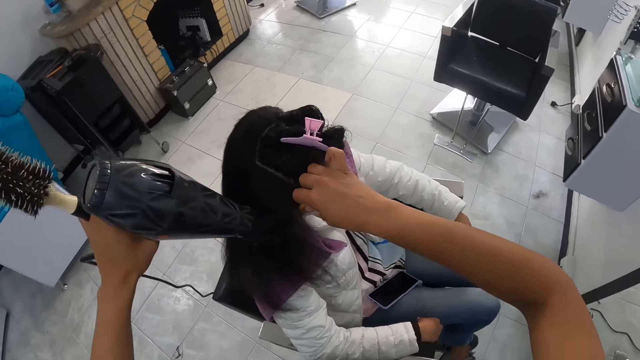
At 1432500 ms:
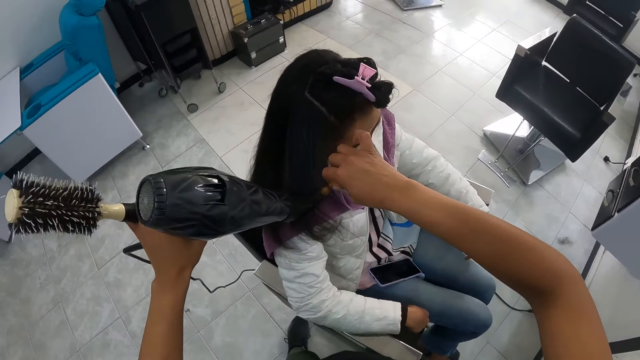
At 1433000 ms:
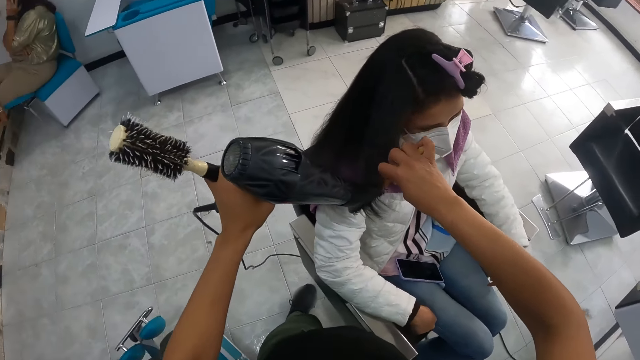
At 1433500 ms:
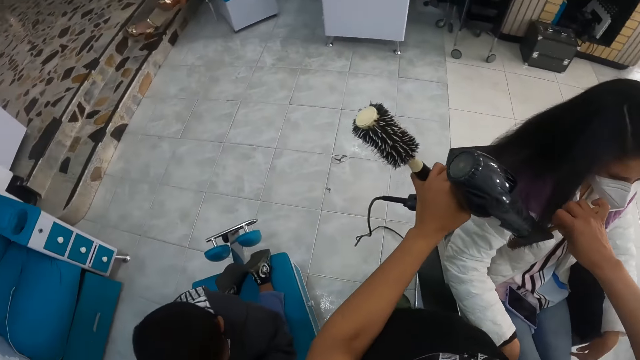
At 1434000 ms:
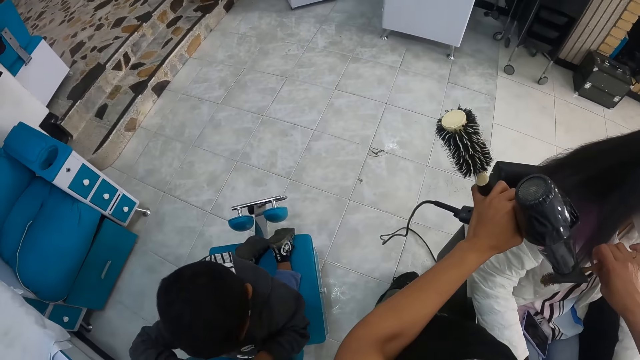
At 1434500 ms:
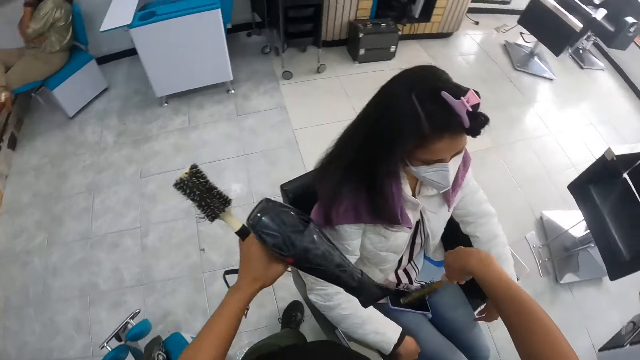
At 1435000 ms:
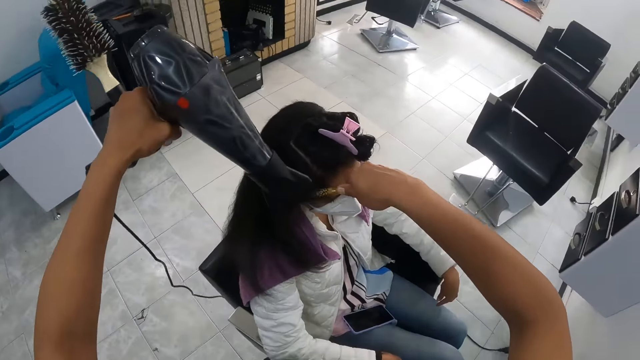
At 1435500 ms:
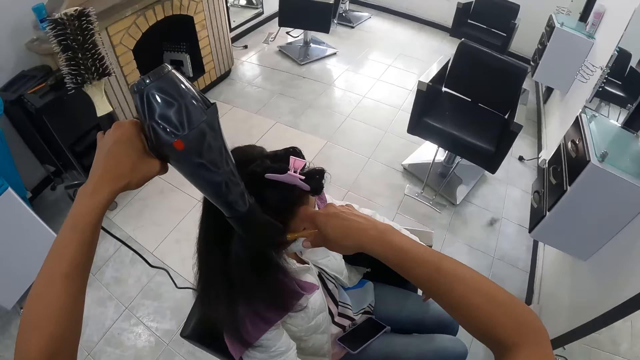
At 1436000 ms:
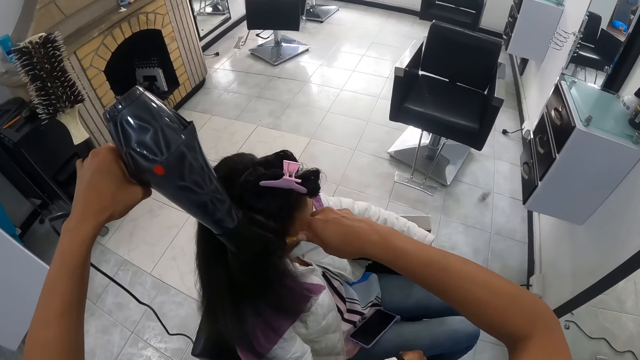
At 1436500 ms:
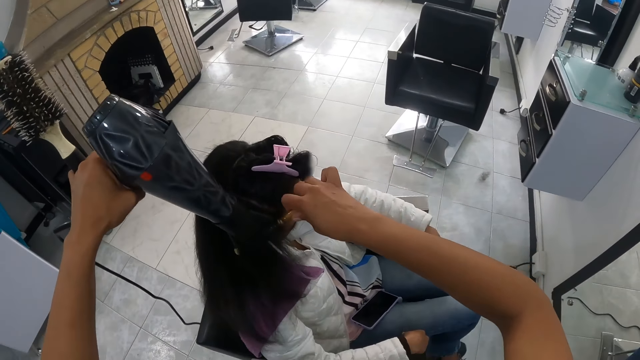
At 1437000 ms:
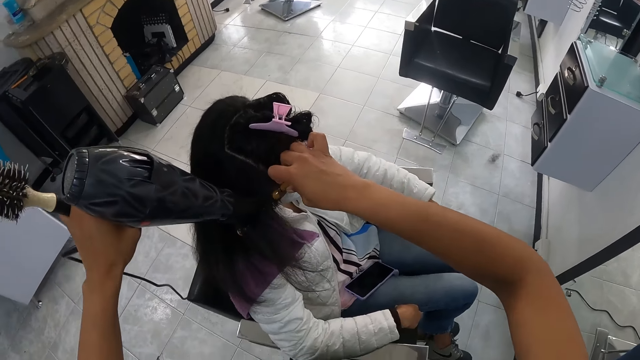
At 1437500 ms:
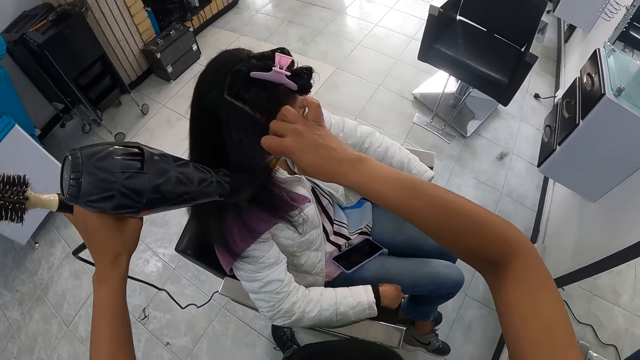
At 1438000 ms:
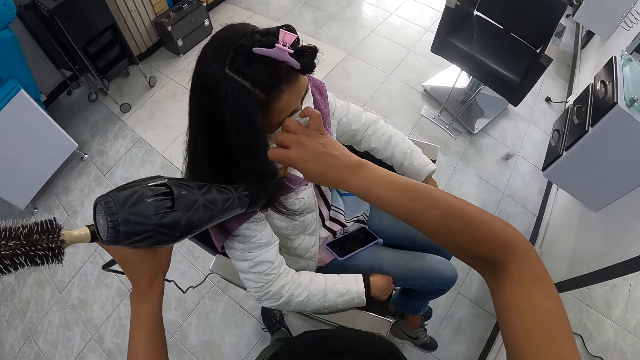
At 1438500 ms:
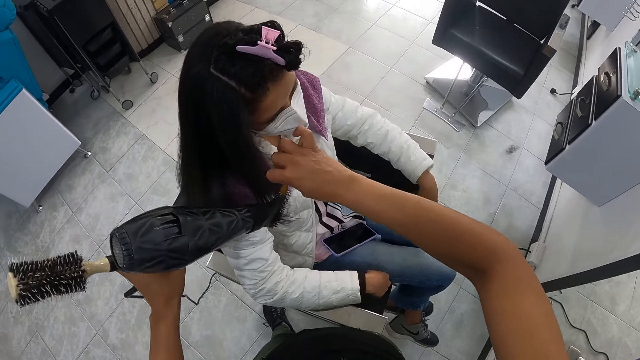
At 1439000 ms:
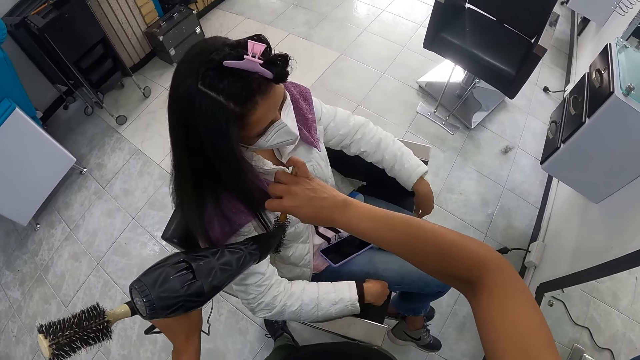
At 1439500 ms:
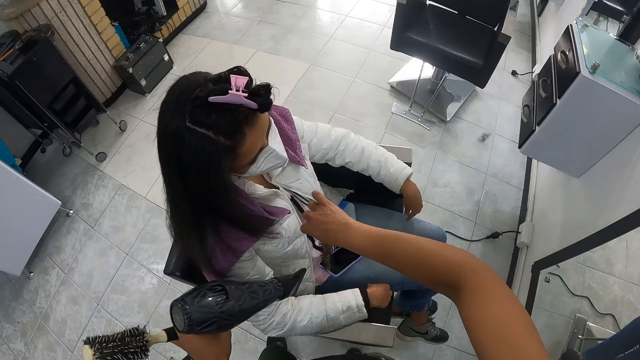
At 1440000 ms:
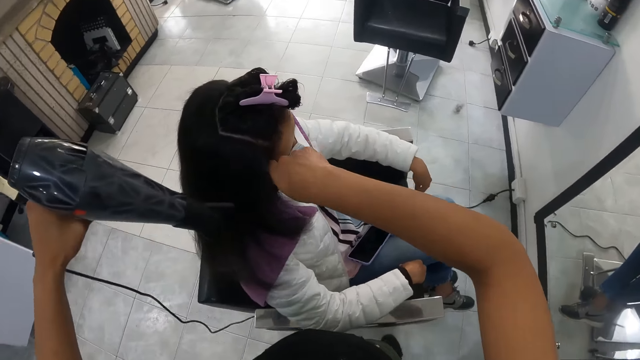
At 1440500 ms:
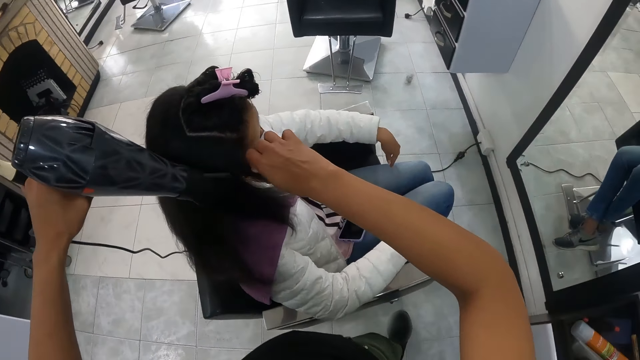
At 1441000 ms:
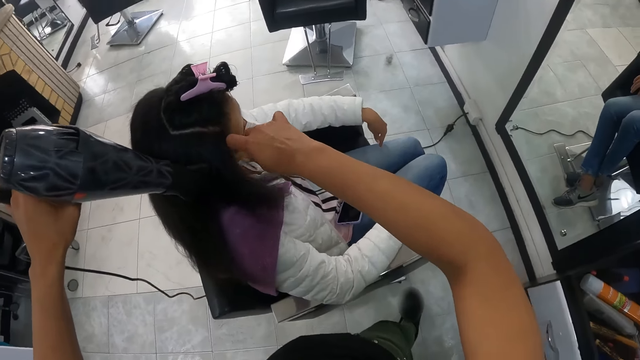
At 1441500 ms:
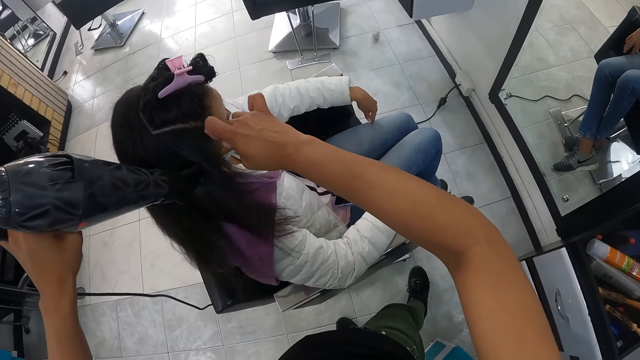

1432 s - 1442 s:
The camera wearer looks around the salon. They straighten hair.

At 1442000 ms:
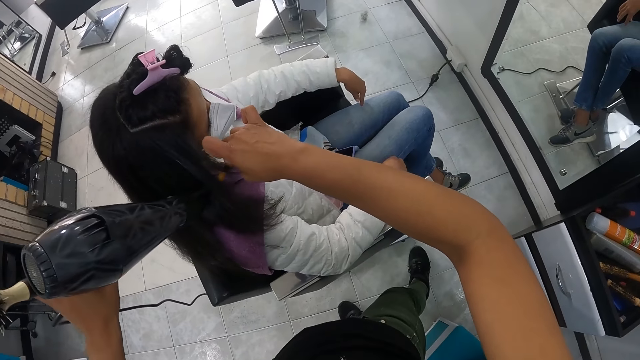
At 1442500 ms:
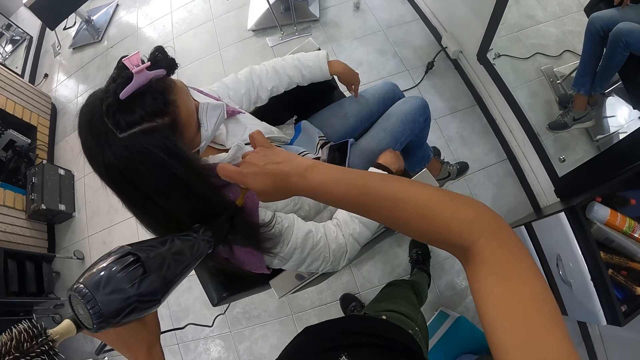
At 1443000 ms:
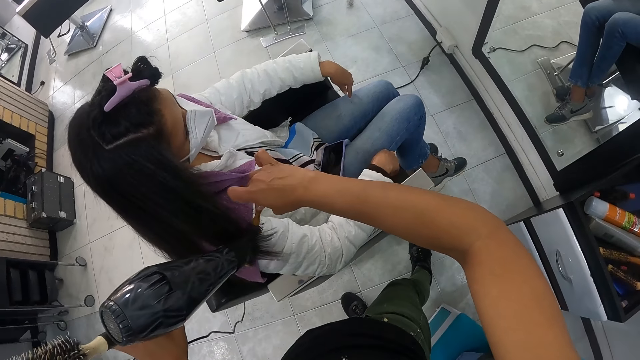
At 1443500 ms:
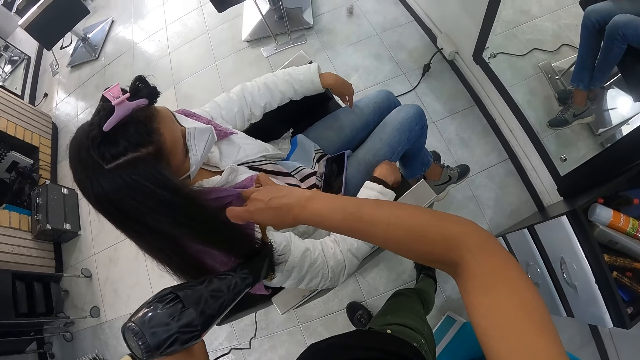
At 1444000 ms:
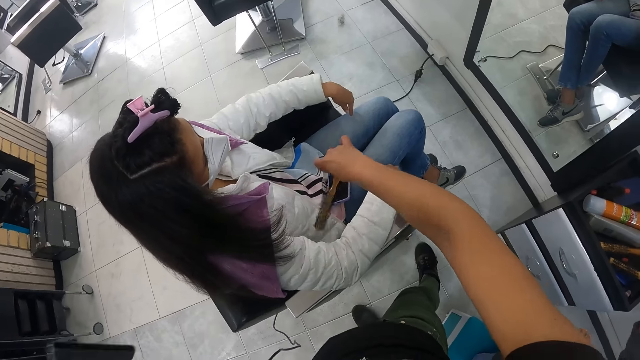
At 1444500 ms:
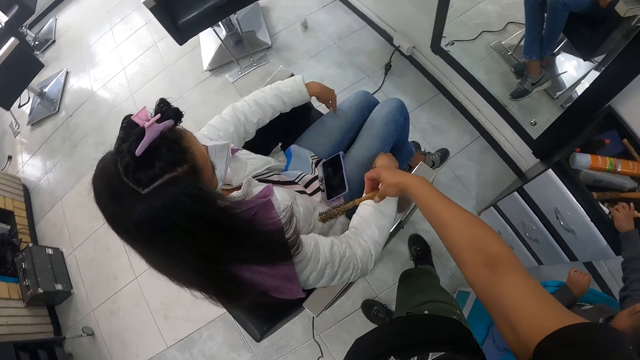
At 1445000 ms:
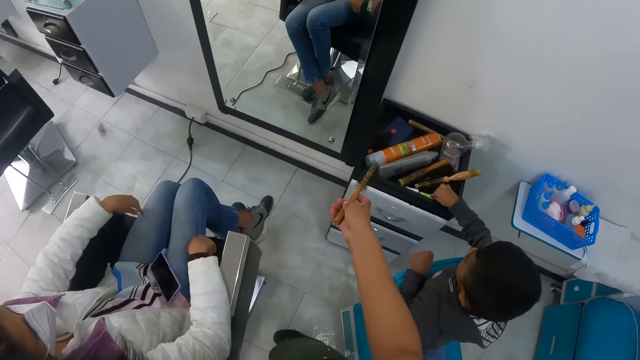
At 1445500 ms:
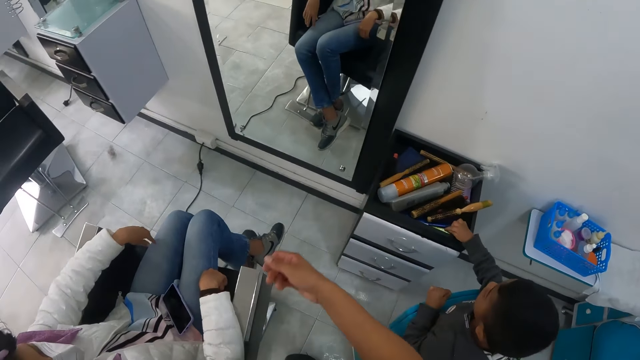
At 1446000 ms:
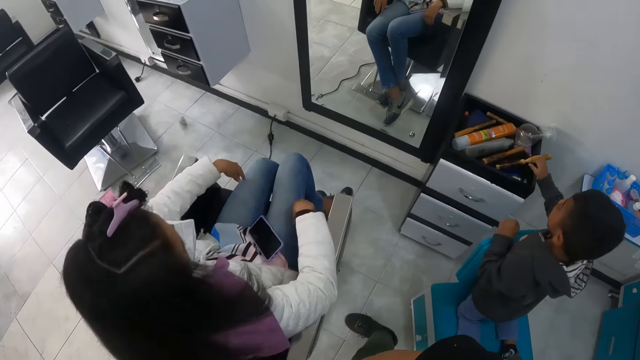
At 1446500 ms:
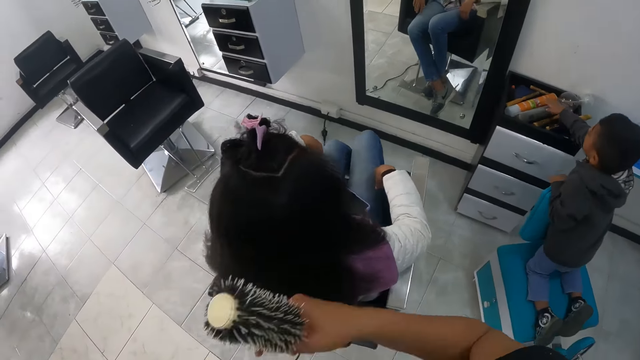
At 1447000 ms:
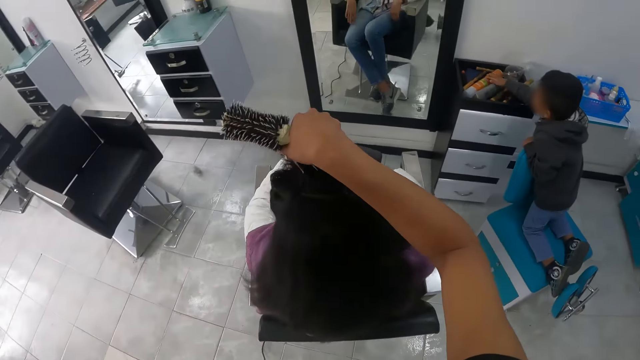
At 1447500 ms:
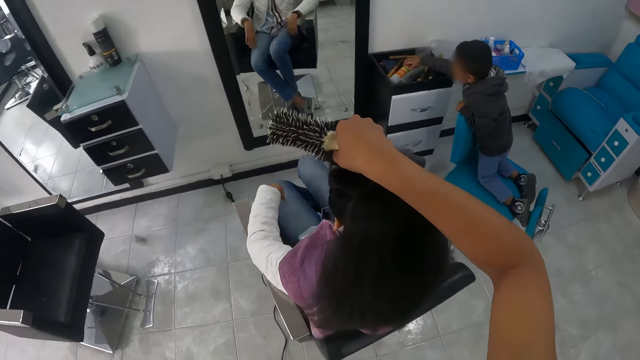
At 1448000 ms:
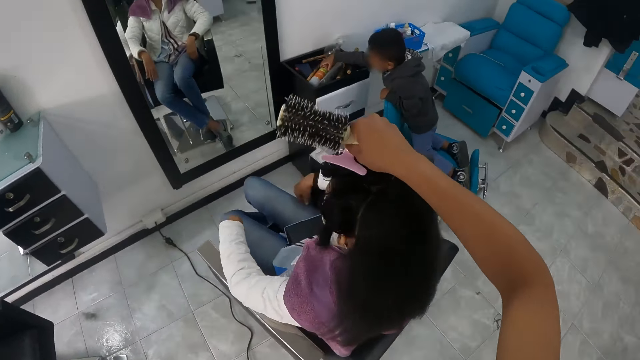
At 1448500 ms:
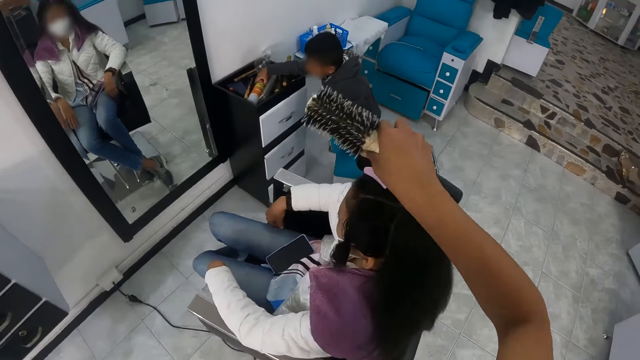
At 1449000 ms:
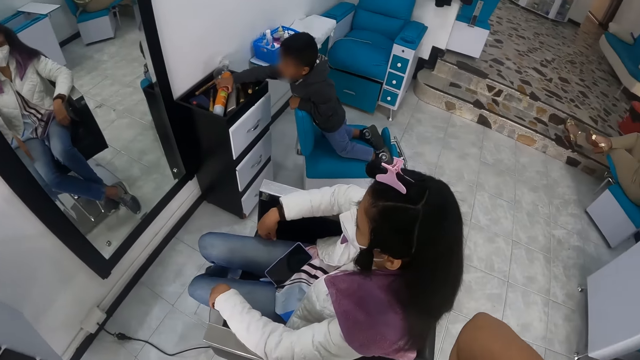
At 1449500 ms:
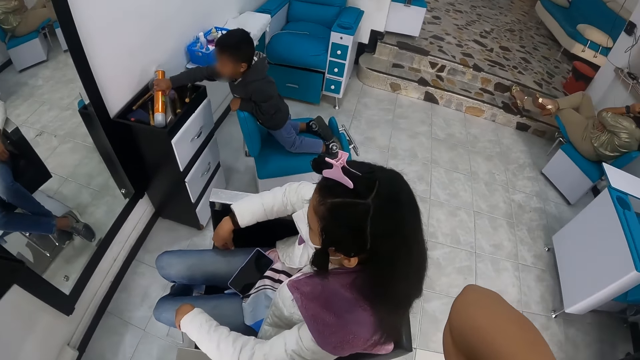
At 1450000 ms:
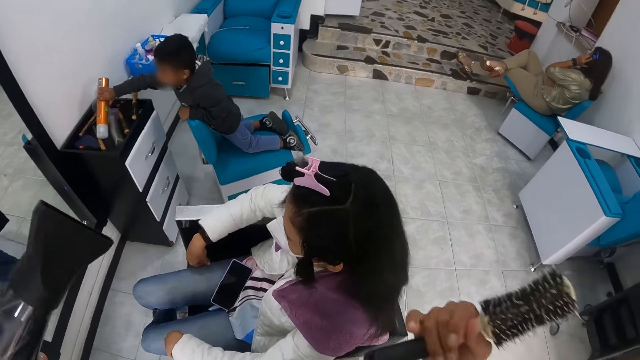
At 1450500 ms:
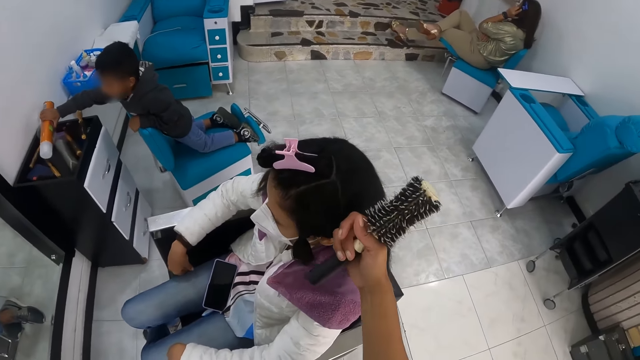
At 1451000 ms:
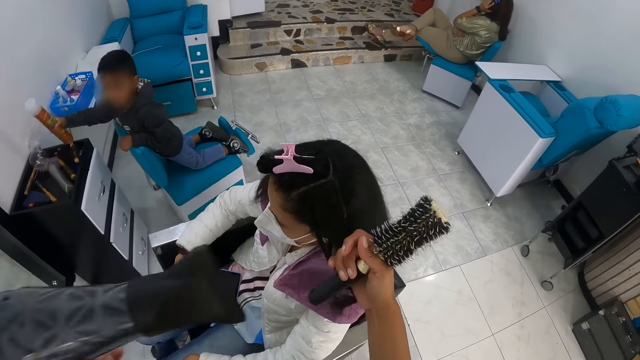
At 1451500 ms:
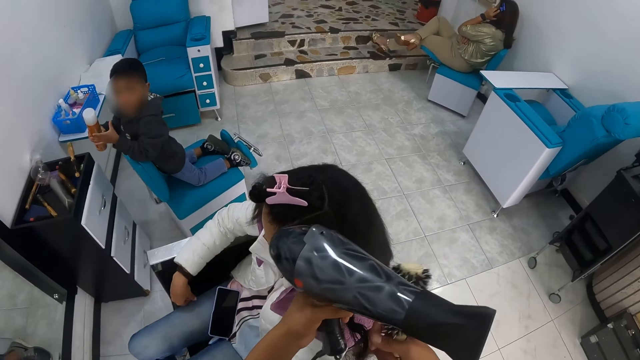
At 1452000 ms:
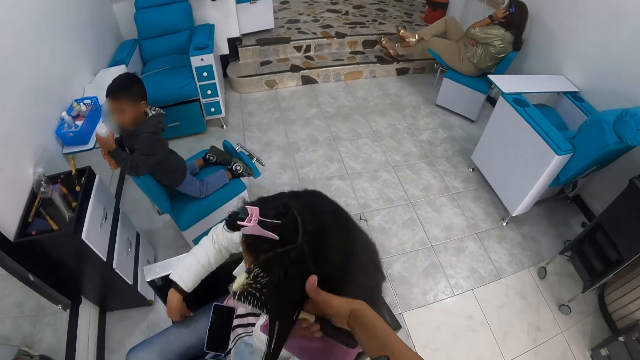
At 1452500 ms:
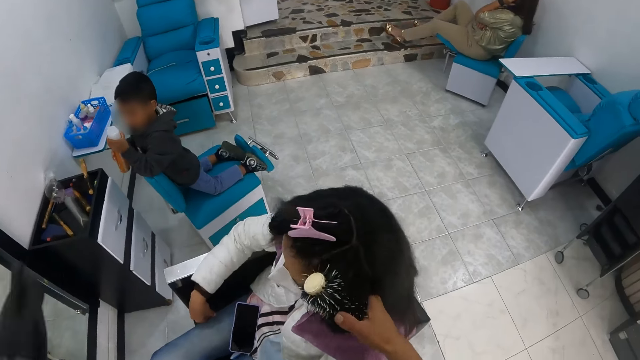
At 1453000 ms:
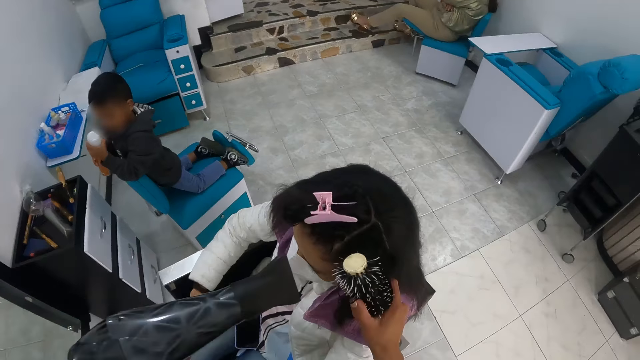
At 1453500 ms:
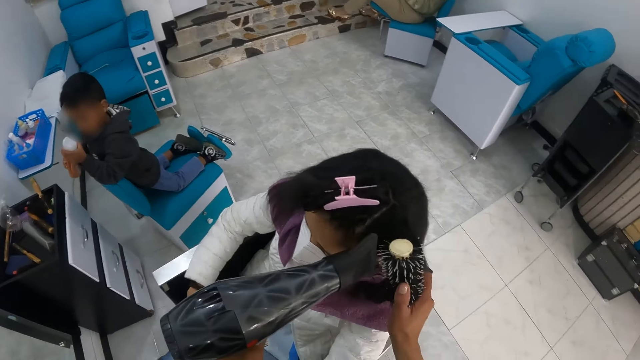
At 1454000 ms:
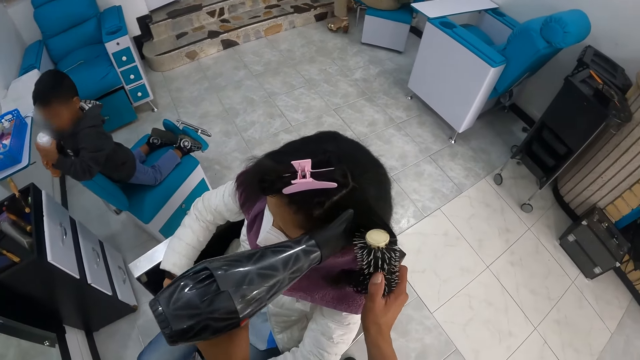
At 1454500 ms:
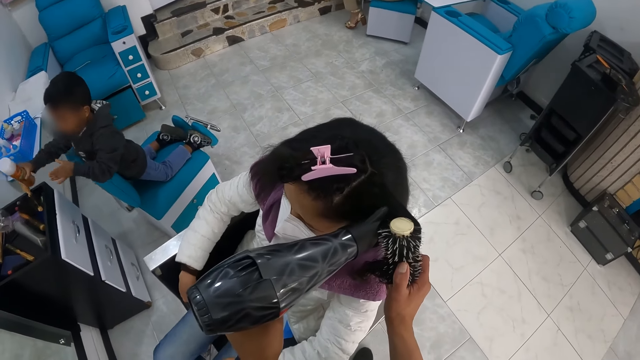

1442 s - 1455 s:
The boy drops a tube on the cabinet with his right hand. The camera wearer drops the brush on the cabinet with her right hand. She holds the comb in her right hand. The boy picks an aerosol can from the cabinet with his right hand. The camera wearer picks a clip from the woman's hair with her right hand. She clips a part of the woman's hair with the clip in her right hand. She folds her hand. She places her right hand in the woman's hair. She straightens hair. The boy holds the aerosol can with both hands. The camera wearer combs the woman's hair with the comb in her right hand. She dries the woman's hair with the dryer in her left hand.
